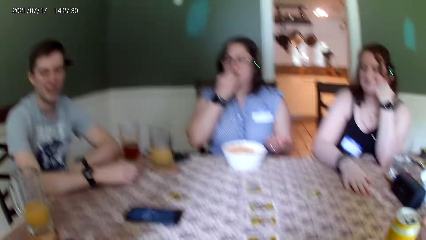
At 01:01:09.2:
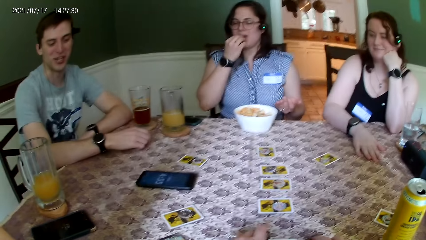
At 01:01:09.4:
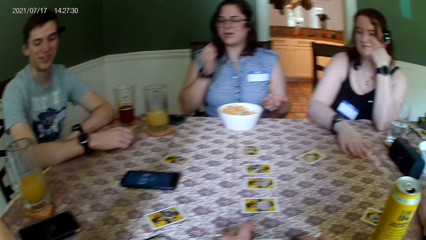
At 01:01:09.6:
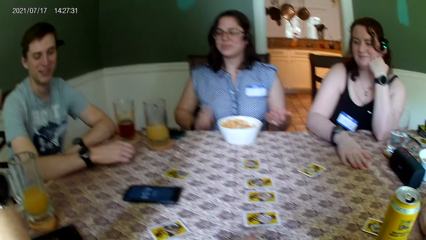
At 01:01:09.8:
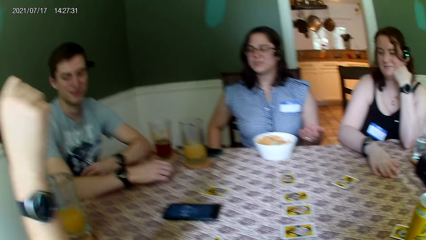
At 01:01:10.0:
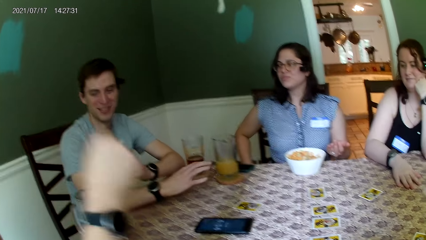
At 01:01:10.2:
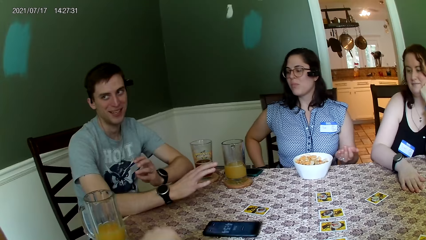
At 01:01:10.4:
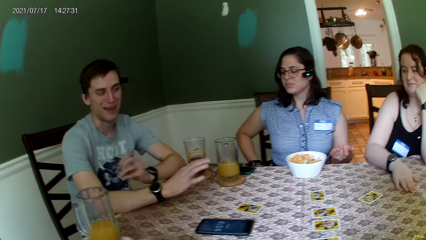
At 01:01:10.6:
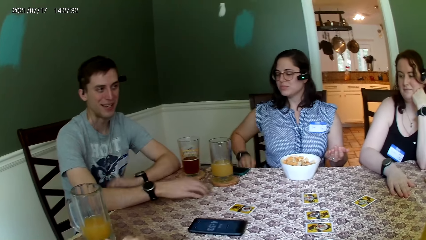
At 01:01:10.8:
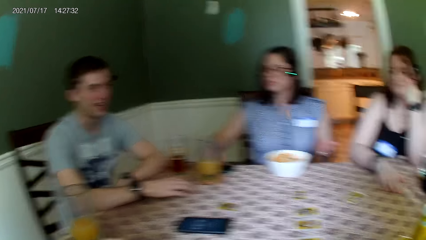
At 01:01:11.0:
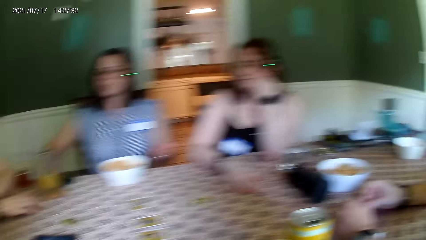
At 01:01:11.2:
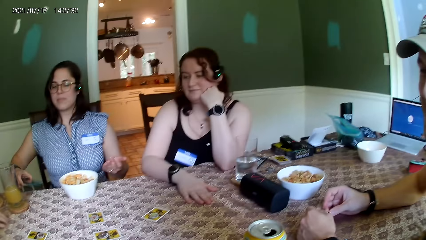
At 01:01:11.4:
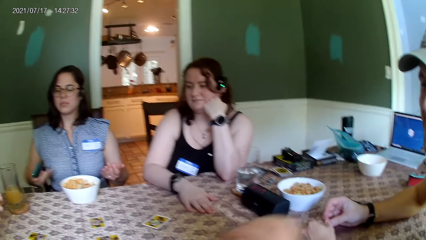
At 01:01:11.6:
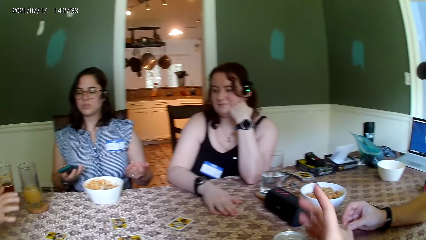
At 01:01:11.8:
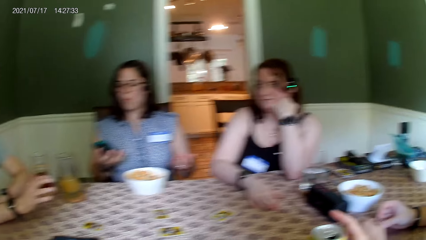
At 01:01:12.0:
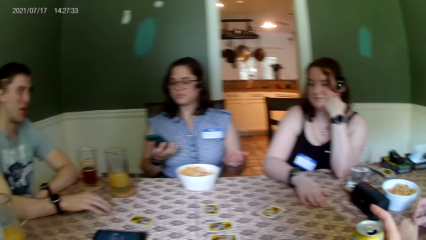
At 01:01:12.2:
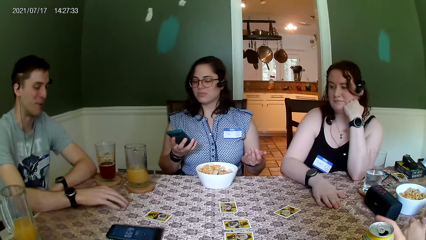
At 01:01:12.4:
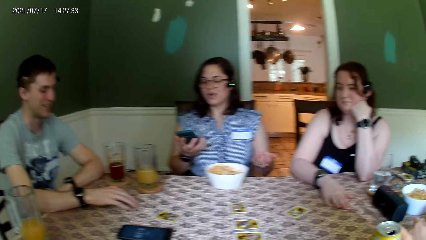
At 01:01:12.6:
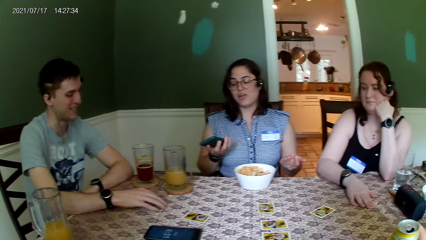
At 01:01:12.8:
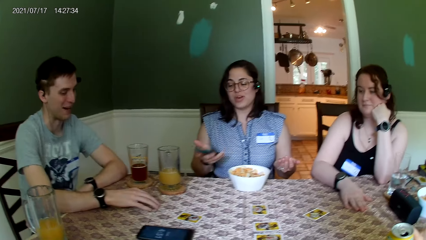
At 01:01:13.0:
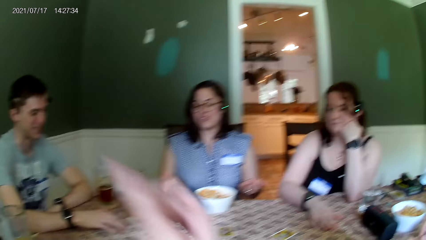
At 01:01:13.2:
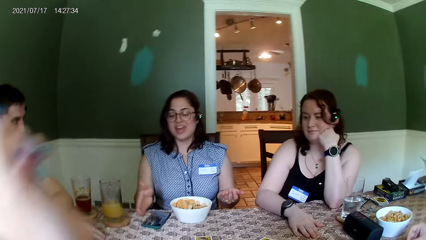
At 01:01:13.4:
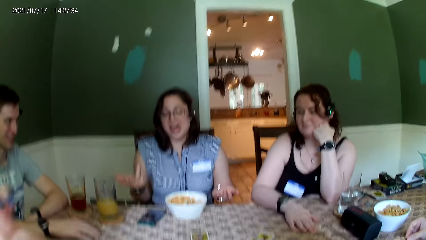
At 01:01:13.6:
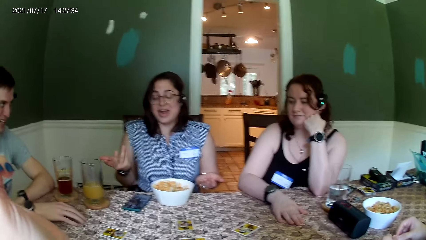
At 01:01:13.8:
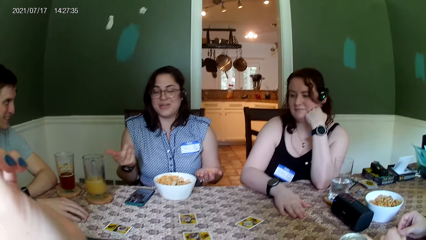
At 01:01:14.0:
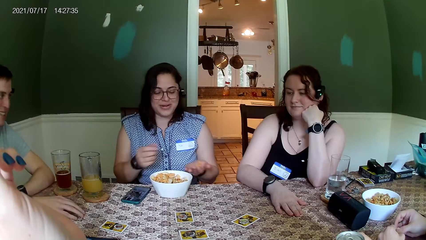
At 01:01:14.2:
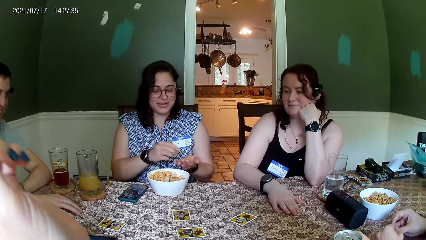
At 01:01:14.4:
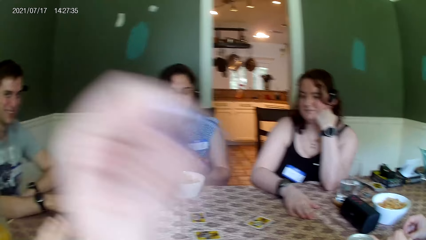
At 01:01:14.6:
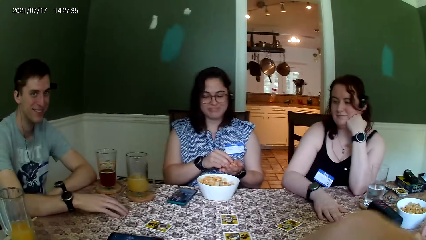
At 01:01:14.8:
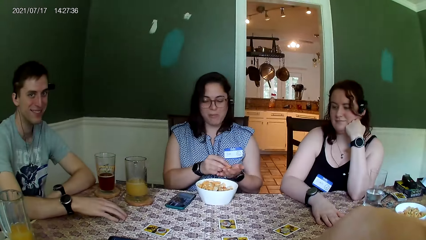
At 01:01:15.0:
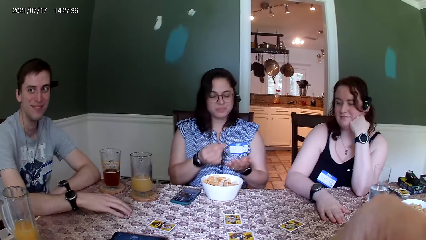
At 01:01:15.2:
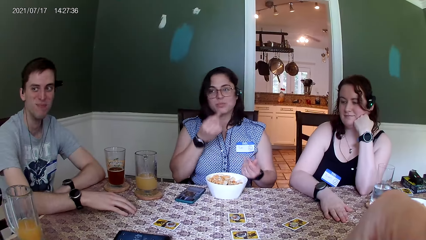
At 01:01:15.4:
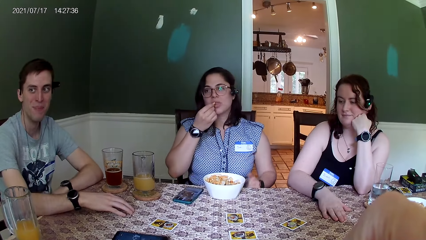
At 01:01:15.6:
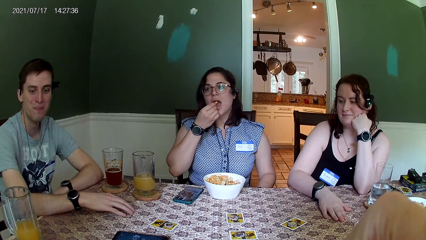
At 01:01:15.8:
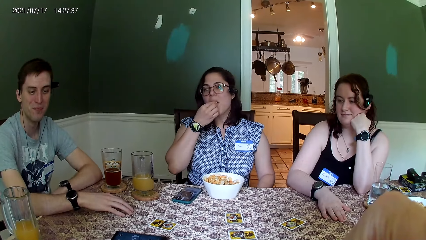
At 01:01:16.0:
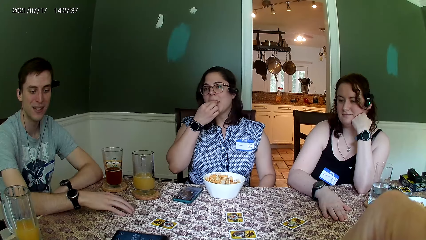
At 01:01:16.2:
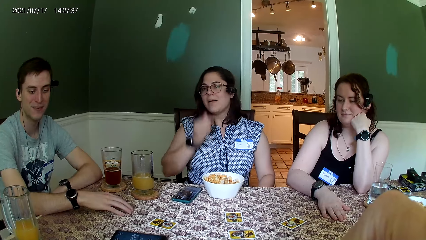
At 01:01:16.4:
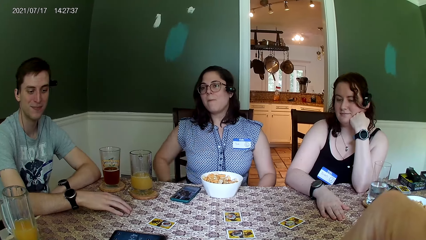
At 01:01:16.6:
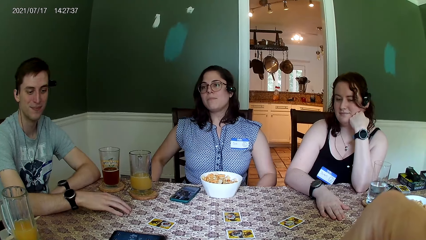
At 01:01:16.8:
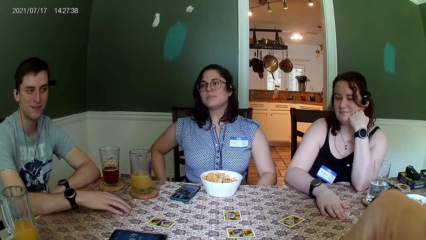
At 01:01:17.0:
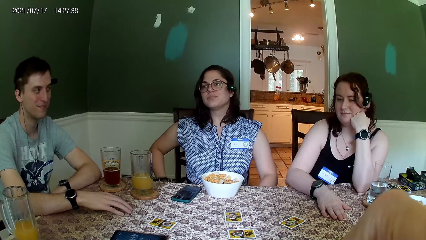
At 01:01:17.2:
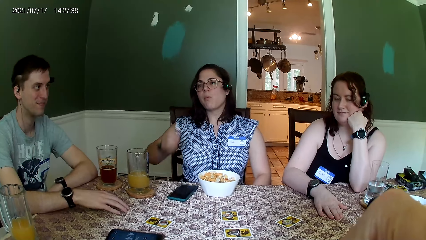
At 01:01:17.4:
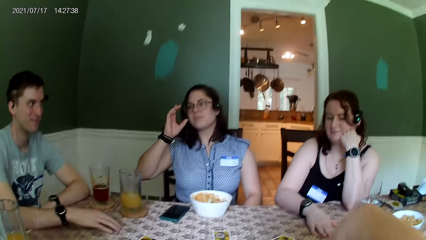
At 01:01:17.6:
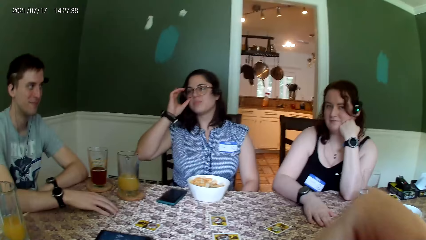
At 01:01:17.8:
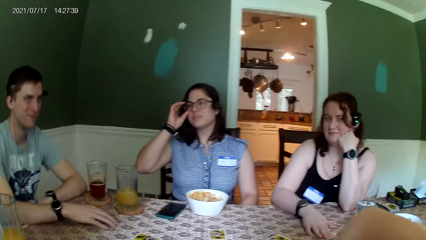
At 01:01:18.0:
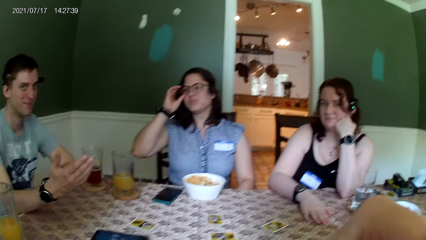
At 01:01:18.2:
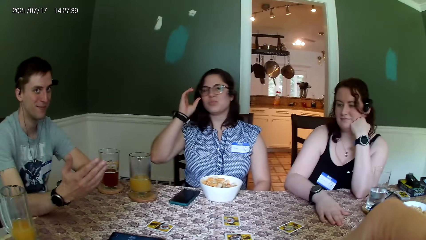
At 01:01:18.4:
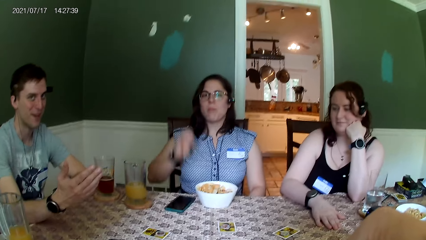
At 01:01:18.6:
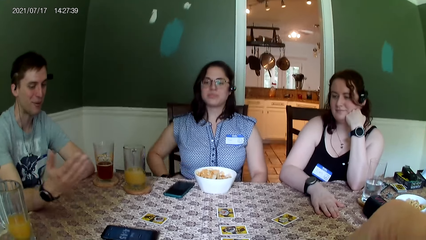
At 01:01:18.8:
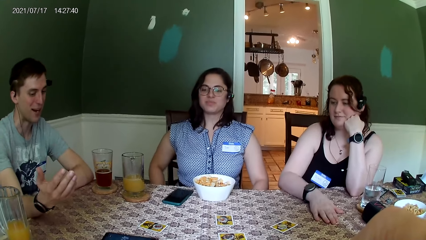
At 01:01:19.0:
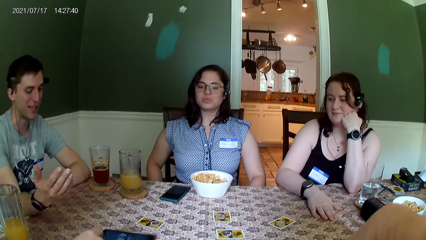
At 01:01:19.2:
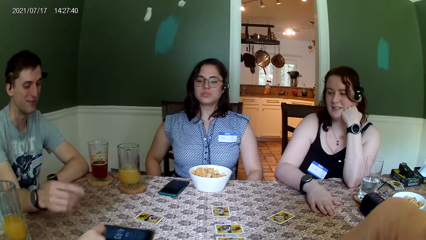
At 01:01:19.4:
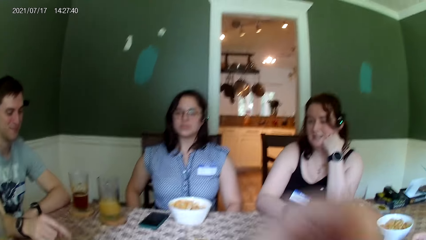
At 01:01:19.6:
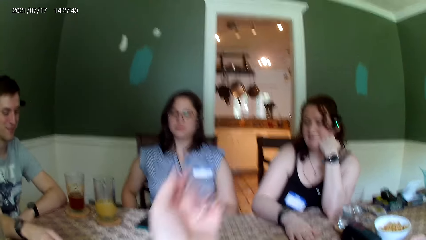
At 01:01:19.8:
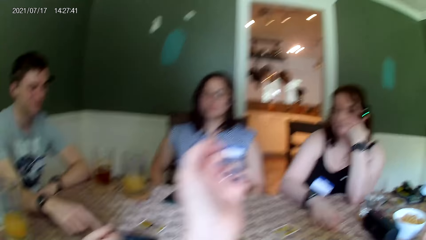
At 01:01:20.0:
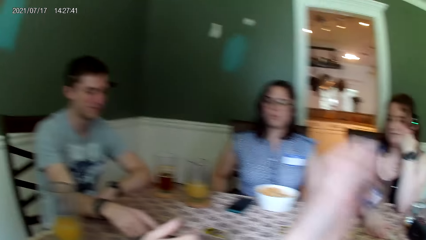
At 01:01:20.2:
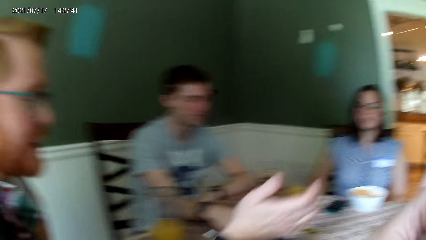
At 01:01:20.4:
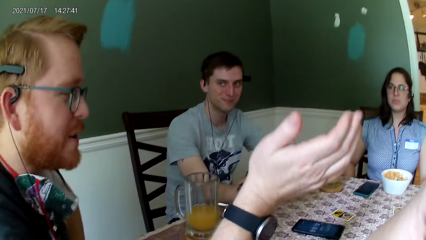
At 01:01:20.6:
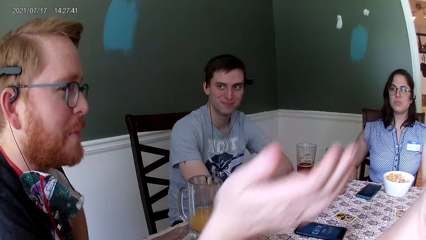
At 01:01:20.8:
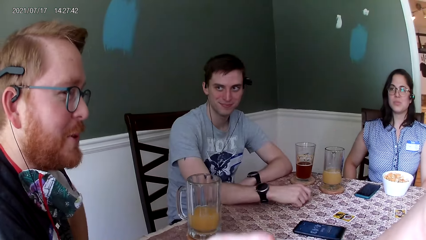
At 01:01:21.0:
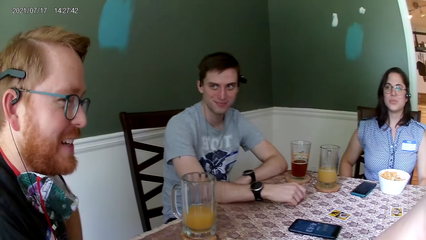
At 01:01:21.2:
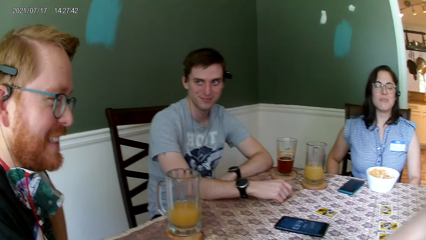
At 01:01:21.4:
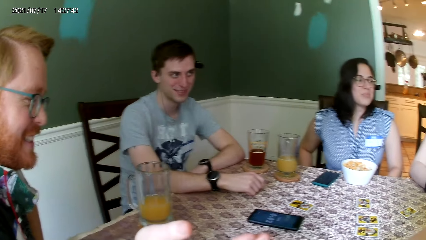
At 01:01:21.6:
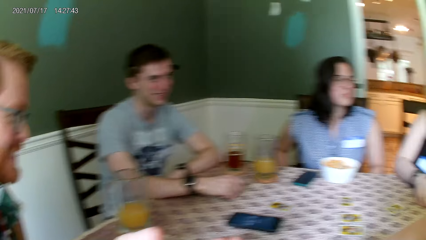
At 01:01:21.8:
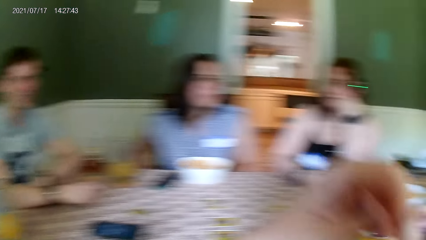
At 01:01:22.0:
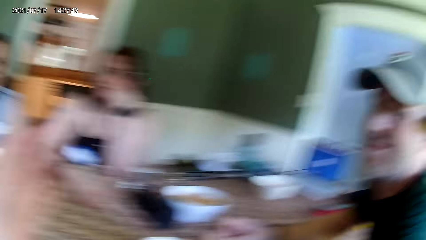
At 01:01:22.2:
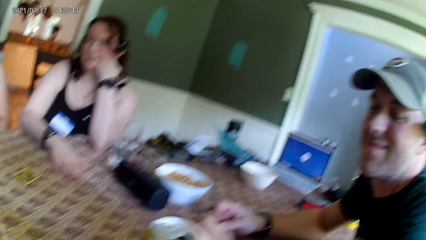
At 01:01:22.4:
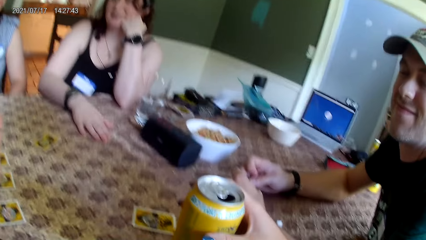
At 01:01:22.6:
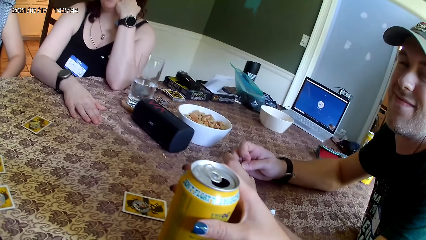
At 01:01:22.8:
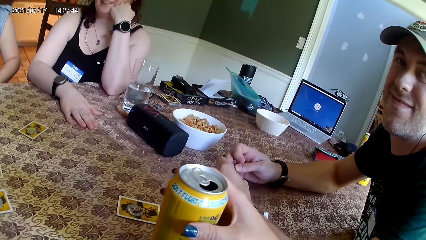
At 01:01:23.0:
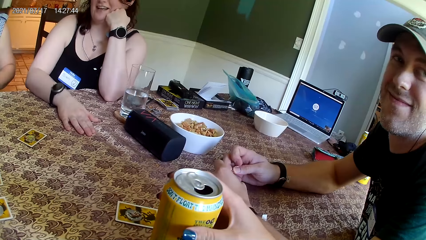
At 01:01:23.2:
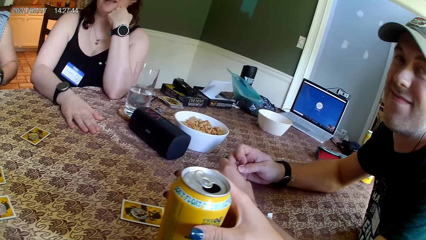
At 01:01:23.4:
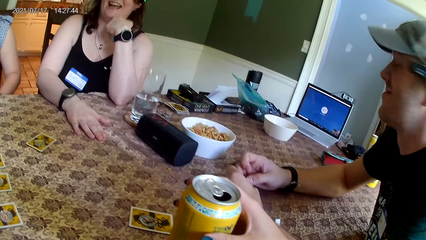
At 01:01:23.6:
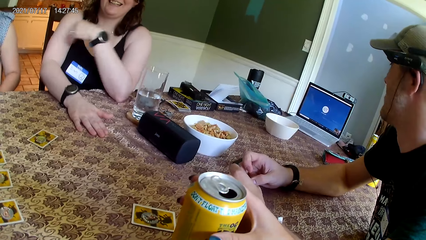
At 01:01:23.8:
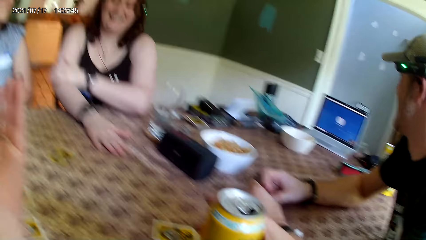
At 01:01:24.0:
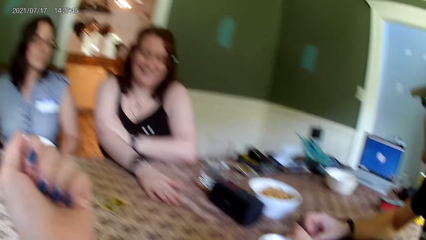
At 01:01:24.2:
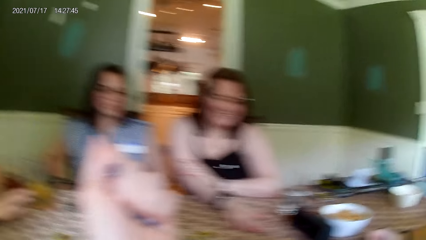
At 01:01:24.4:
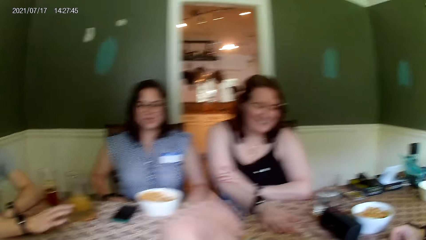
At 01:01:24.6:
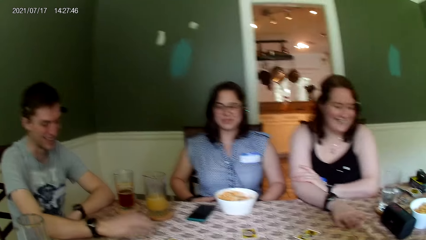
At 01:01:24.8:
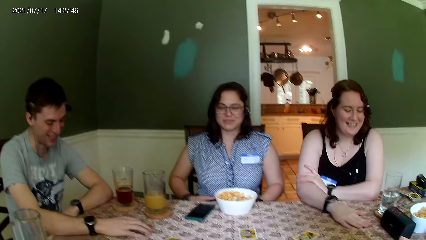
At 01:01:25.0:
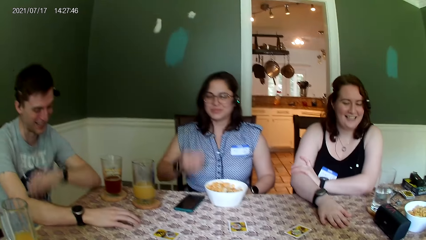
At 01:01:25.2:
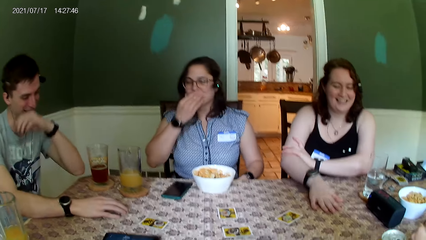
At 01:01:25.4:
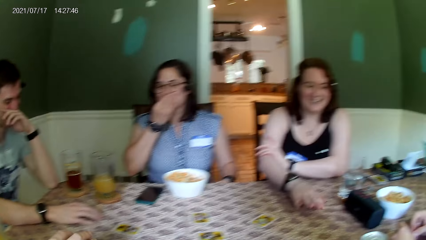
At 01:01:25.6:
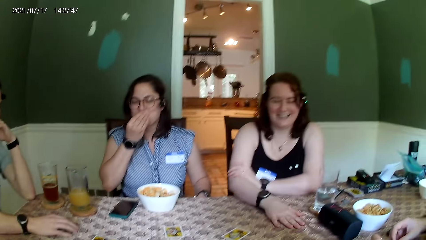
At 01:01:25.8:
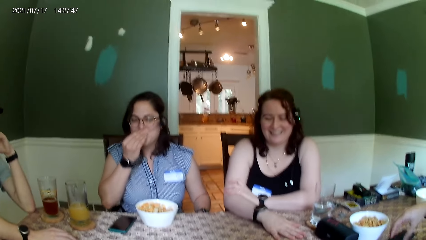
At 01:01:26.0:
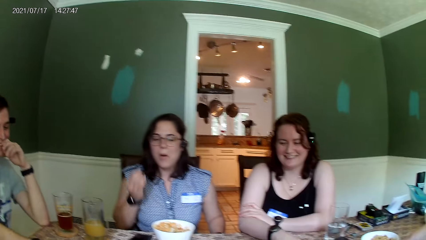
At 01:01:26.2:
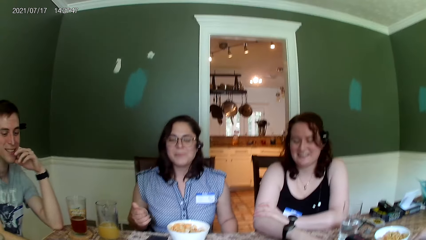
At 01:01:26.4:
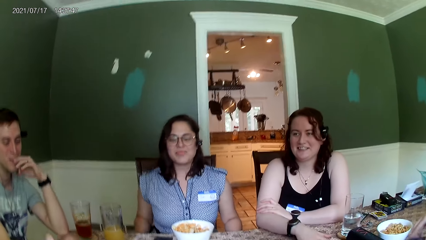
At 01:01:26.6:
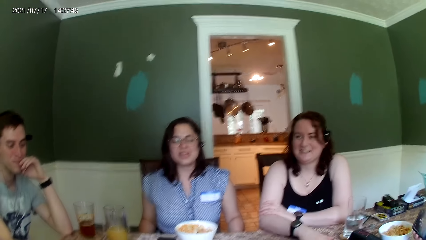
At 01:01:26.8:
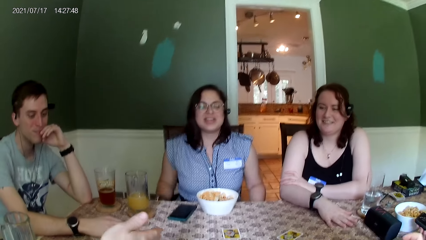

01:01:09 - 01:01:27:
A woman eats the snacks and picks up a phone on the table with her right hand. The camera wearer looks at the table. The woman scrolls the phone and places the phone on the table with her right hand. The camera wearer moves the hand. The woman eats a peanut from her left hand with her right hand and touches the glasses on her face with her right hand. A man talks to the camera wearer. The camera wearer lifts the hand. Another man talks to the camera wearer. The camera wearer looks at the container and looks at the table. The woman touches her face with her right hand.
